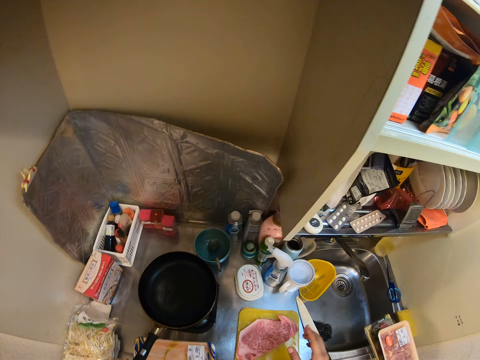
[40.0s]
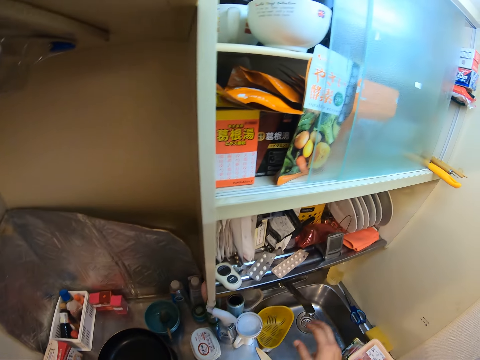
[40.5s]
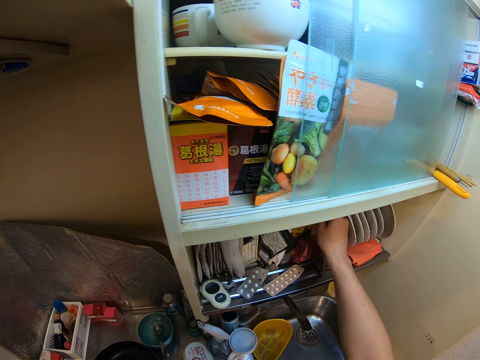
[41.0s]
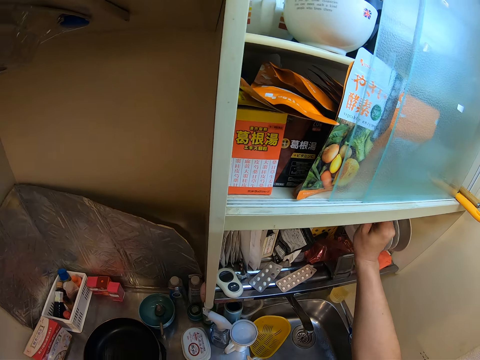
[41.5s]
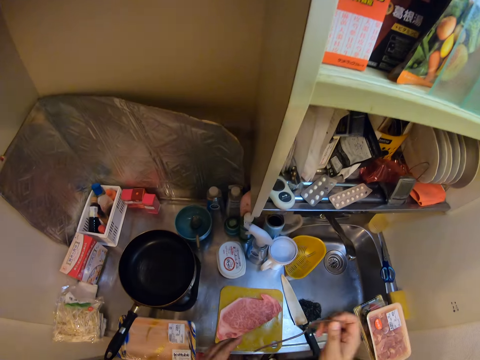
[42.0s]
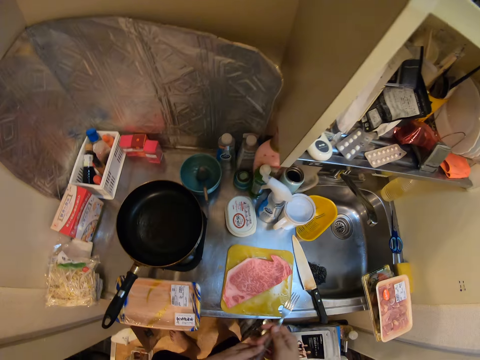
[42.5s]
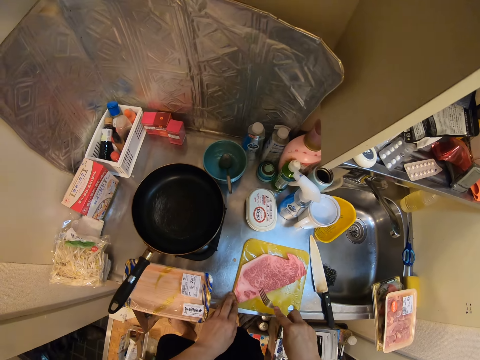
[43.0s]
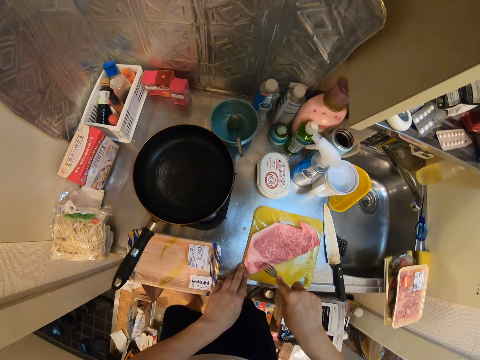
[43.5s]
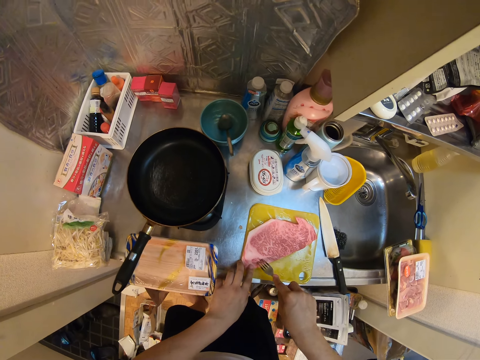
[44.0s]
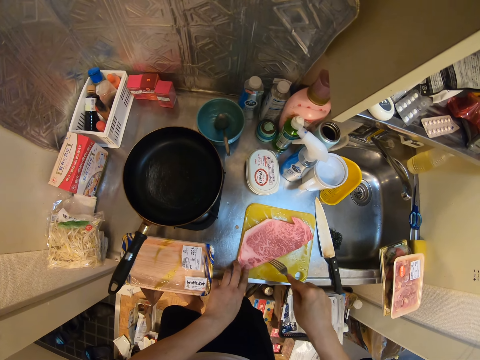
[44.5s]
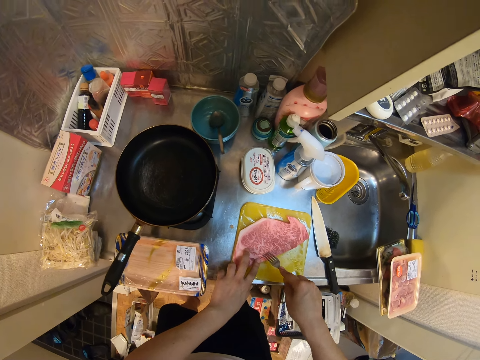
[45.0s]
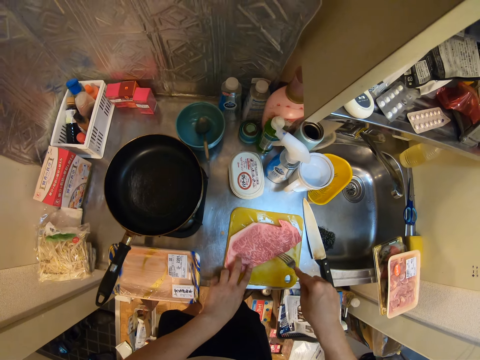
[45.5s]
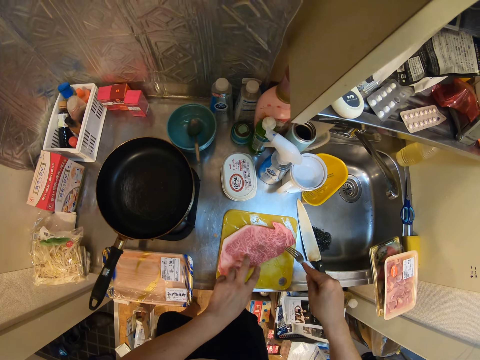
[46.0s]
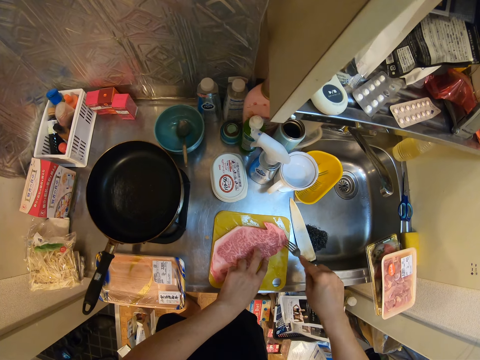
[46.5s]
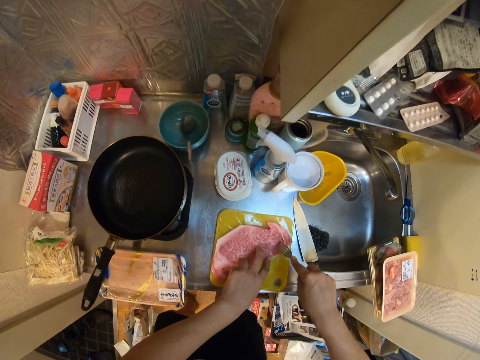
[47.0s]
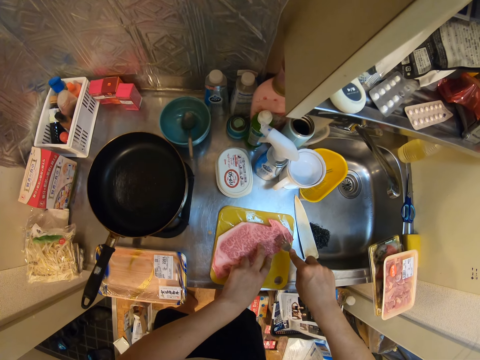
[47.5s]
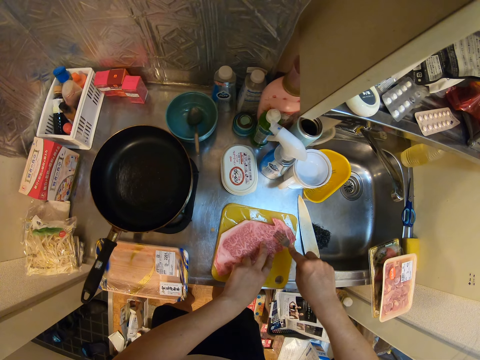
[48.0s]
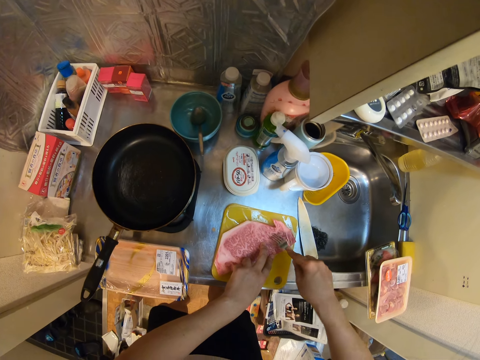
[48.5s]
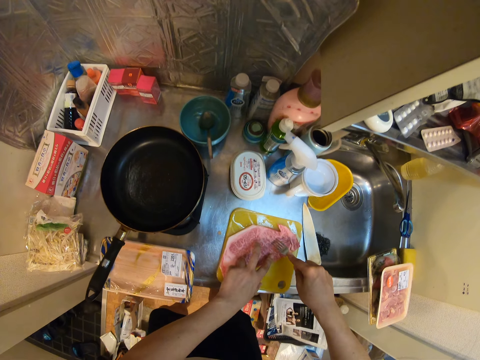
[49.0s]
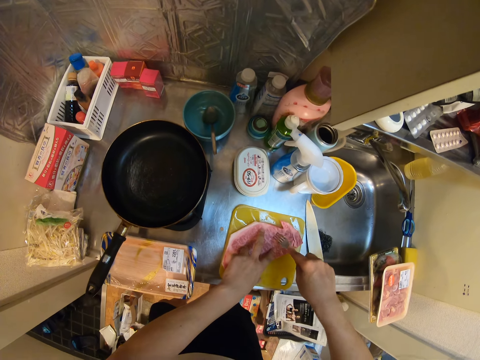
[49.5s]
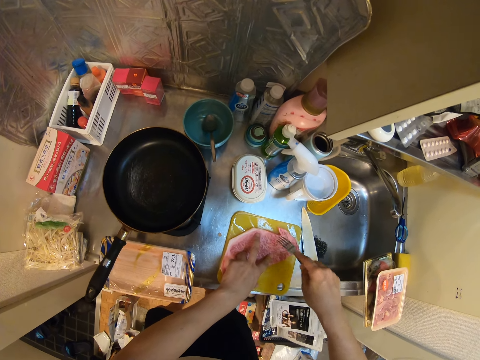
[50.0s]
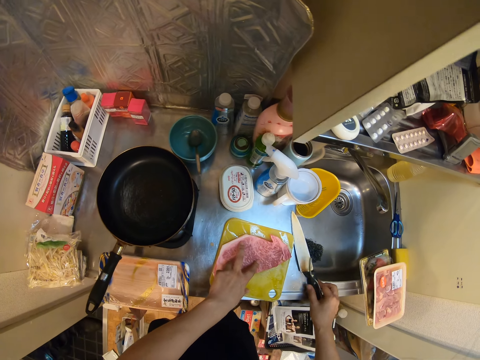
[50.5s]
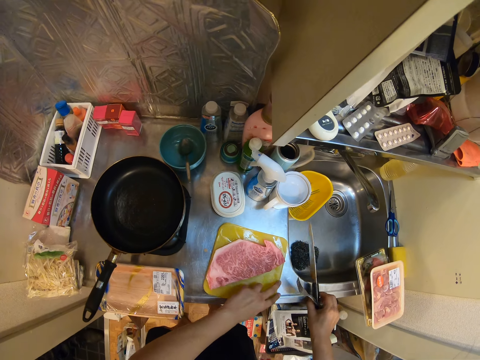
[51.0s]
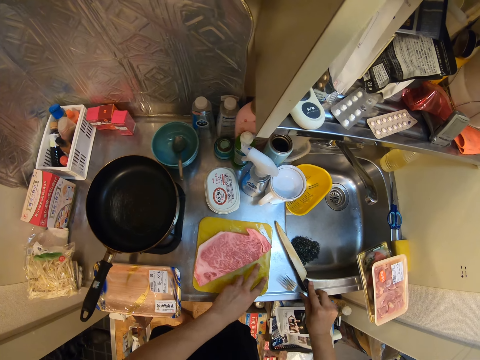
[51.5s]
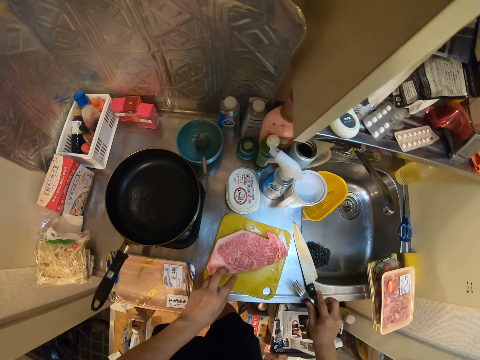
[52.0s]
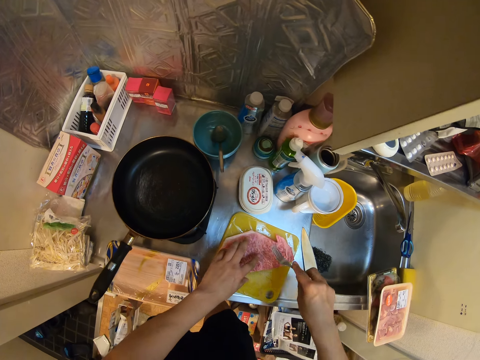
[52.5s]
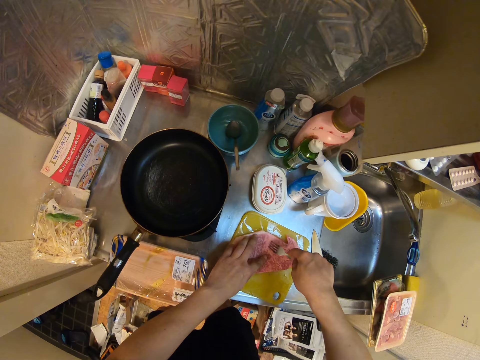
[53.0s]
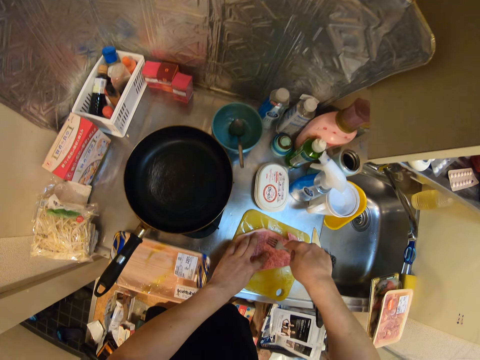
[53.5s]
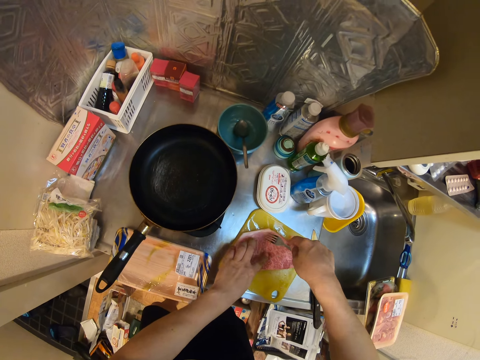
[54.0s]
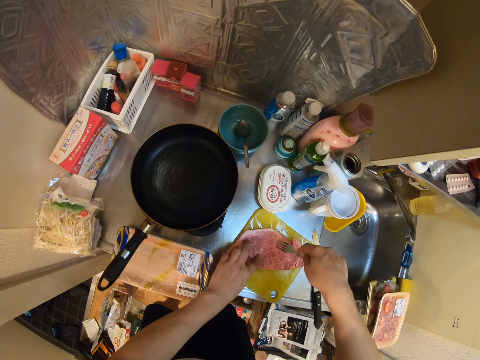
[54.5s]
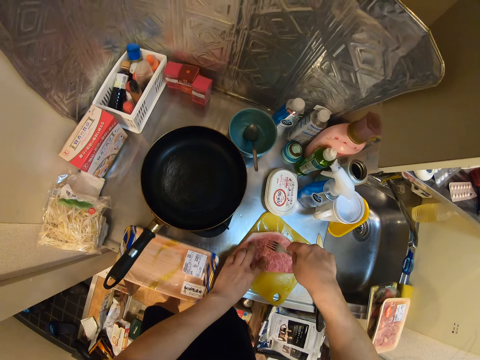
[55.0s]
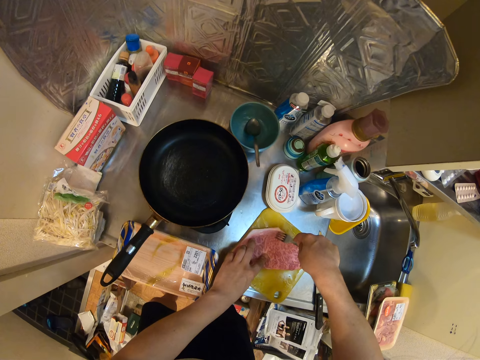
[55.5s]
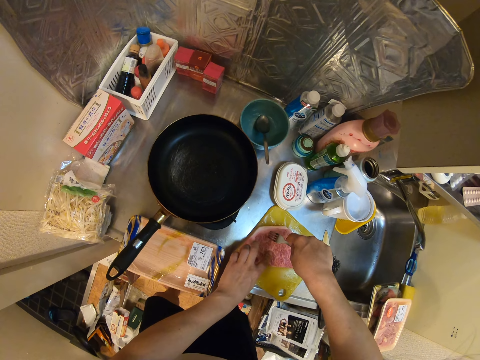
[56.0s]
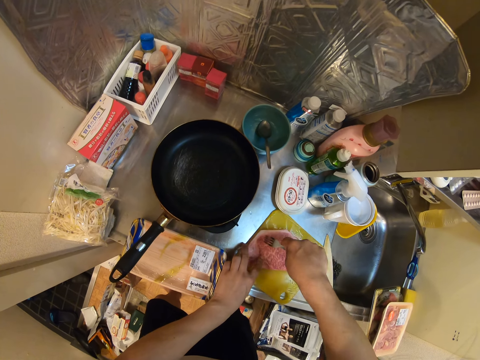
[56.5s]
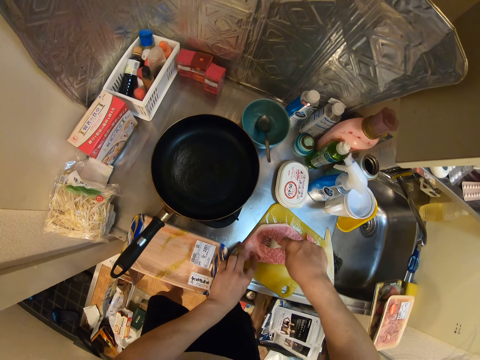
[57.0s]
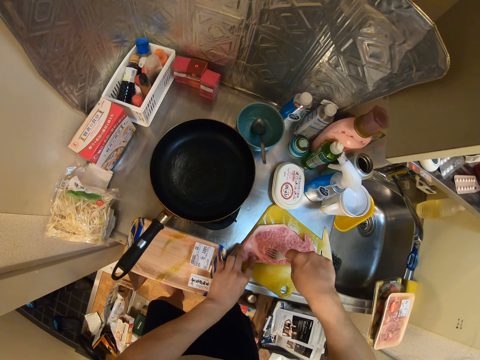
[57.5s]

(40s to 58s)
The camera wearer picks up a fork from the shelf. They poke the meat repeatedly with the fork. They pick up the knife from the sink and drop the knife on the sink. They poke the meat repeatedly with the fork.

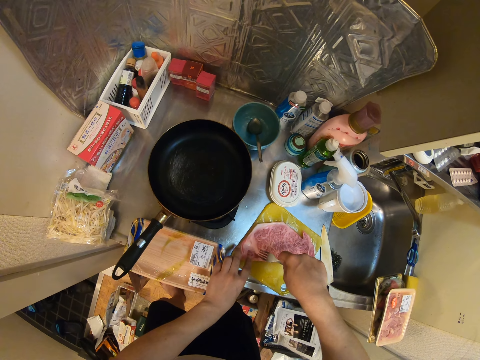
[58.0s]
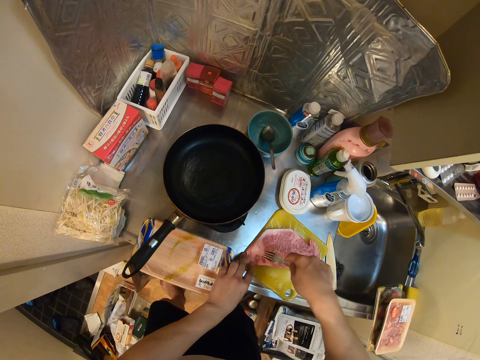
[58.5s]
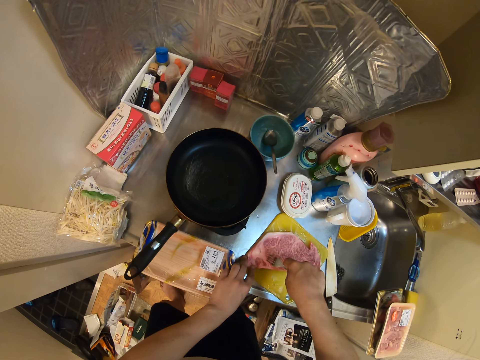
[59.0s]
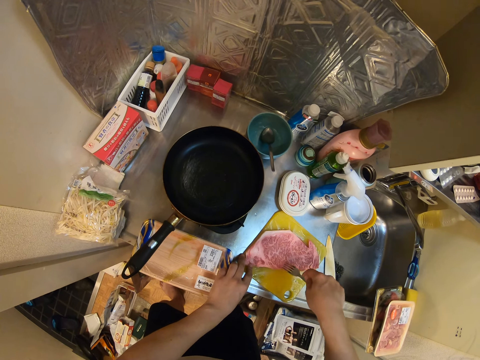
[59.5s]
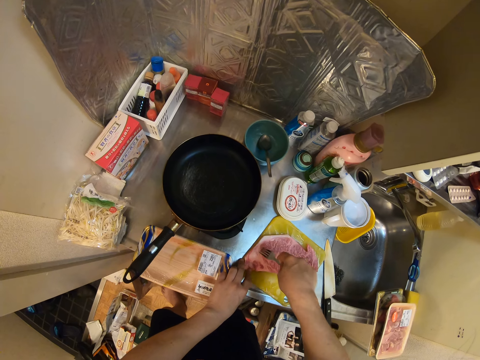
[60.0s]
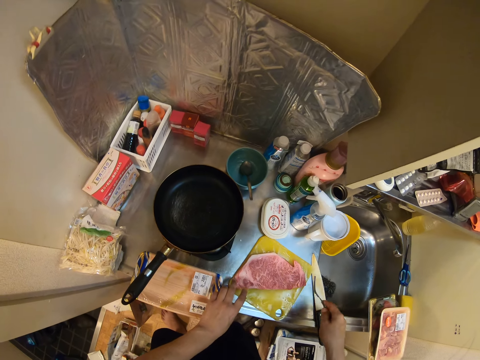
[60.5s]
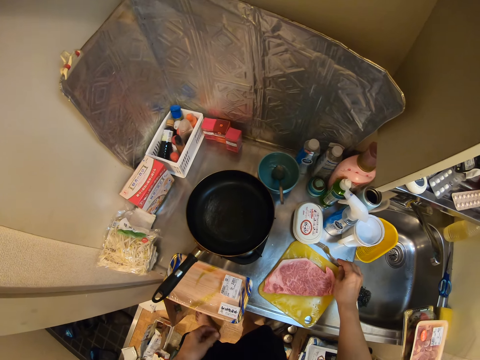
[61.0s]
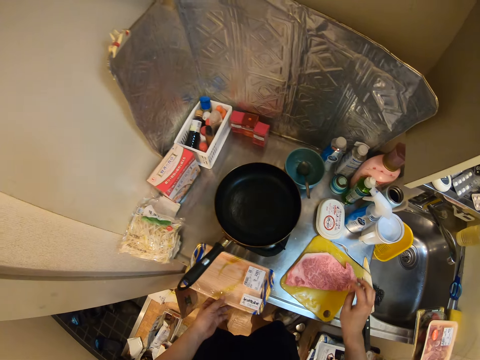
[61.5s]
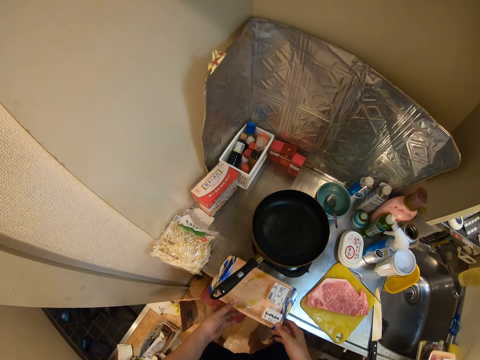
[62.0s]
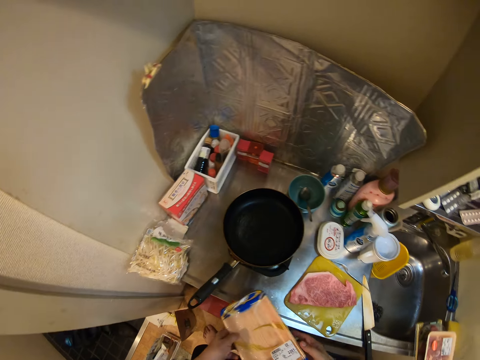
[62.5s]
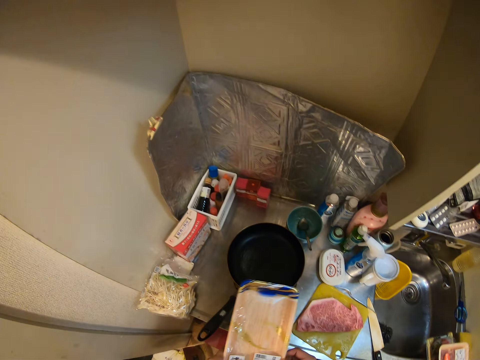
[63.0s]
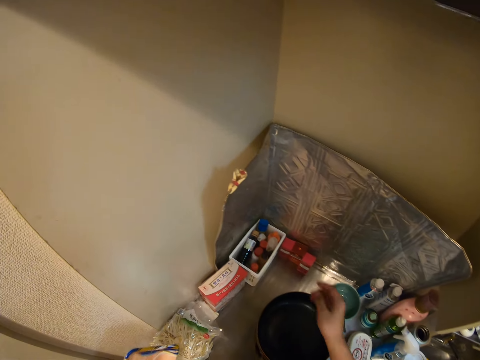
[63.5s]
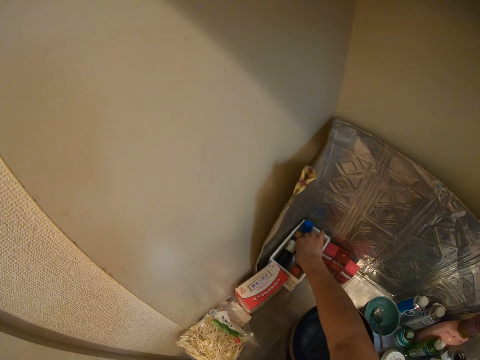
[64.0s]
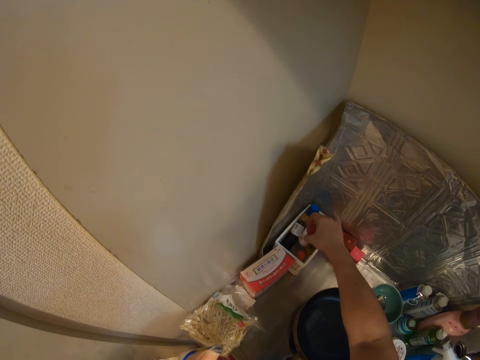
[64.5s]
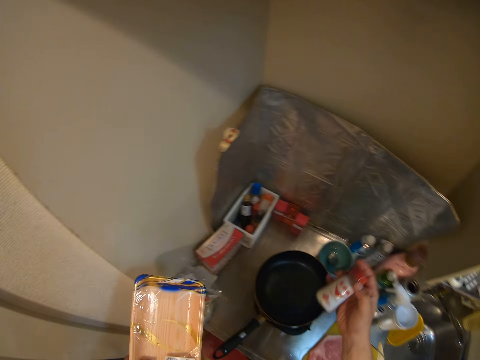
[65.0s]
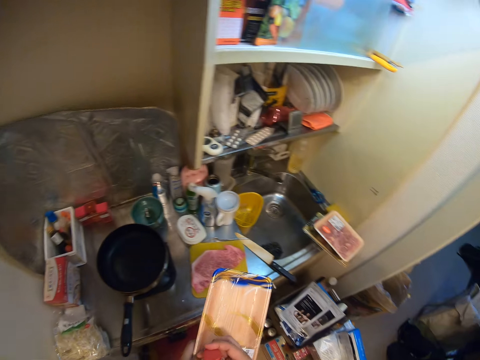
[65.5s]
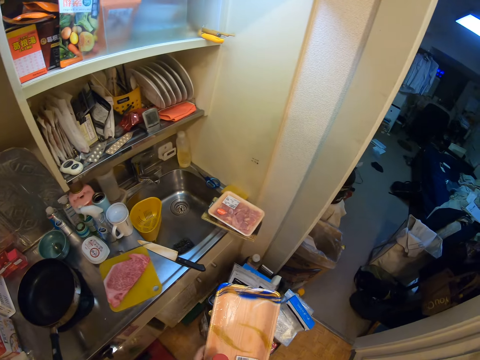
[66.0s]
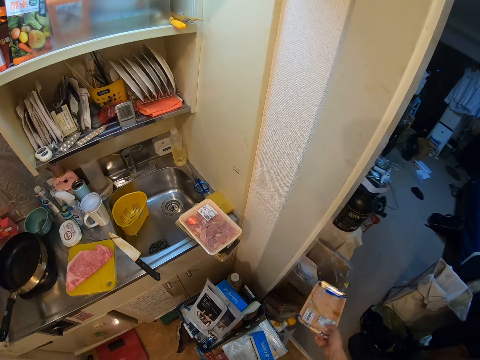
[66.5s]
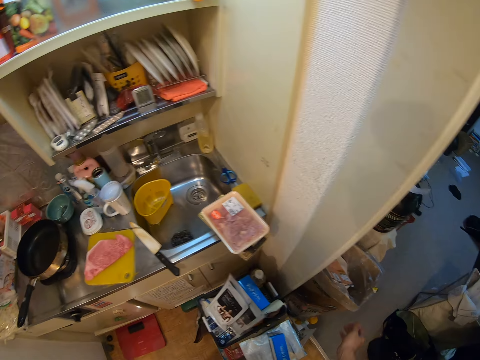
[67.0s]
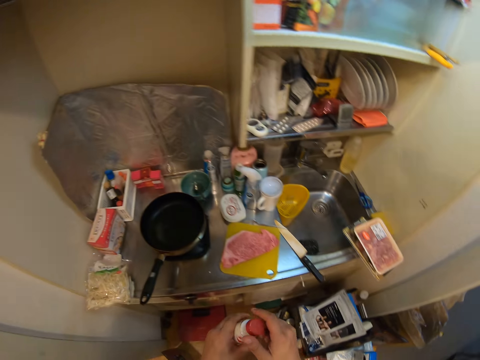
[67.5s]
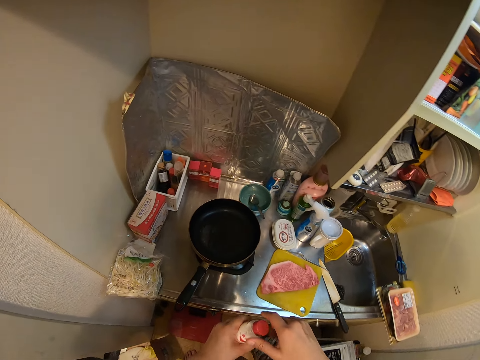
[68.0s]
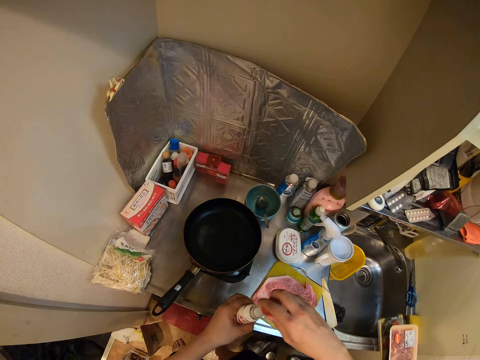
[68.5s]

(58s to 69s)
The camera wearer drops the fork on the sink. They pick up the takeaway pack from the sink. They pick up a bottle from a container on the sink. They drop the takeaway pack inside a carton on the floor. They open the bottle cap.
